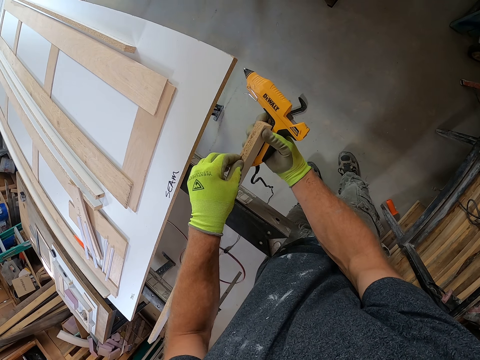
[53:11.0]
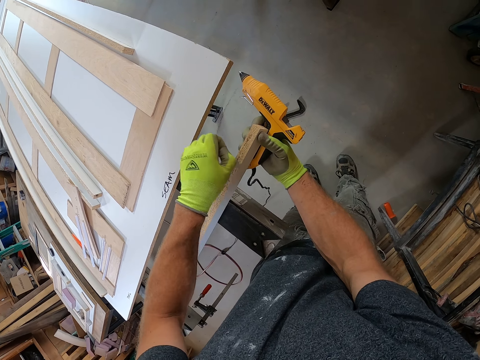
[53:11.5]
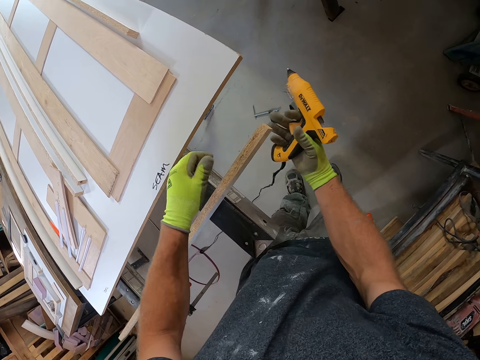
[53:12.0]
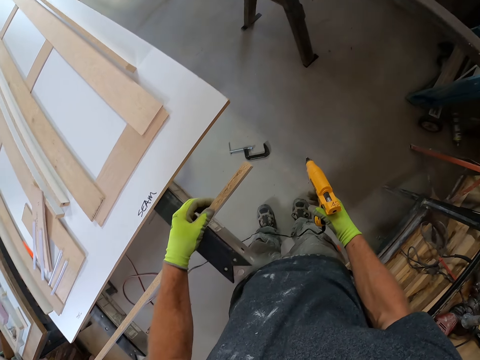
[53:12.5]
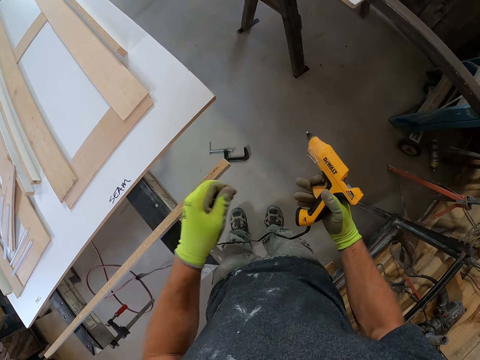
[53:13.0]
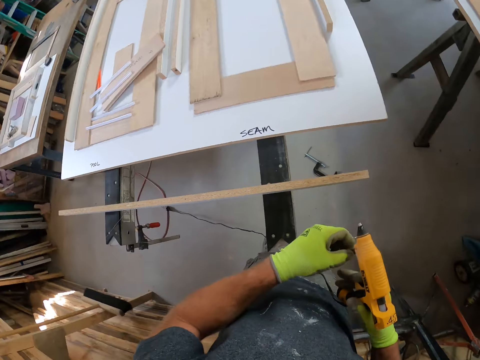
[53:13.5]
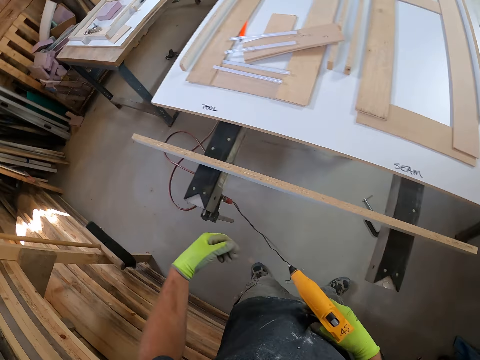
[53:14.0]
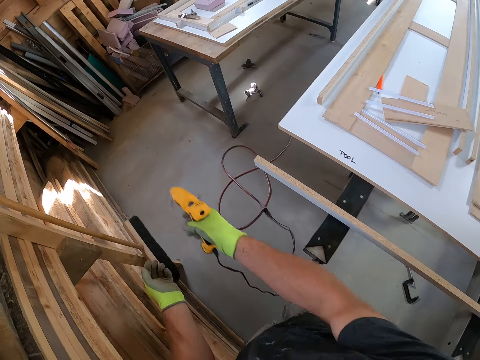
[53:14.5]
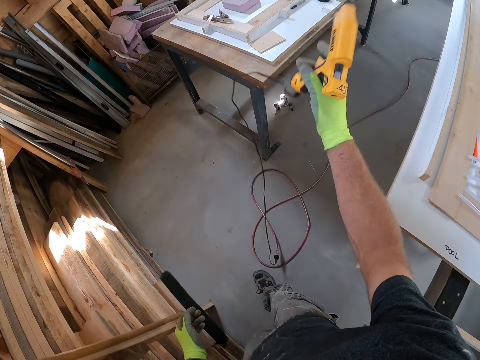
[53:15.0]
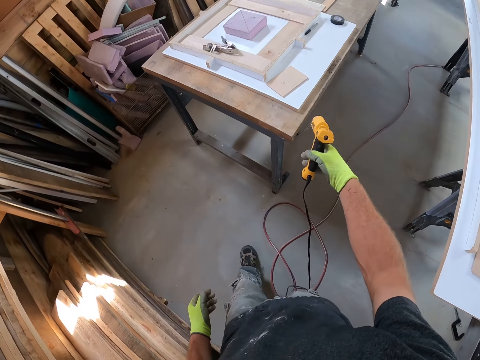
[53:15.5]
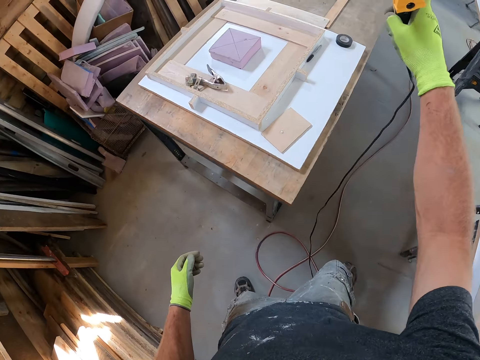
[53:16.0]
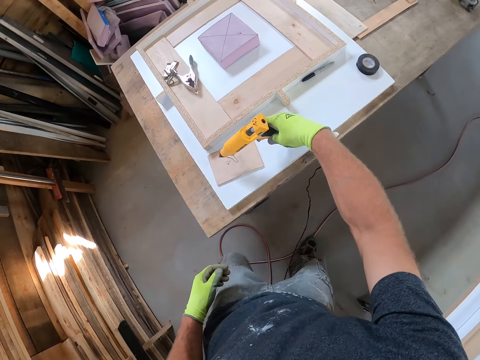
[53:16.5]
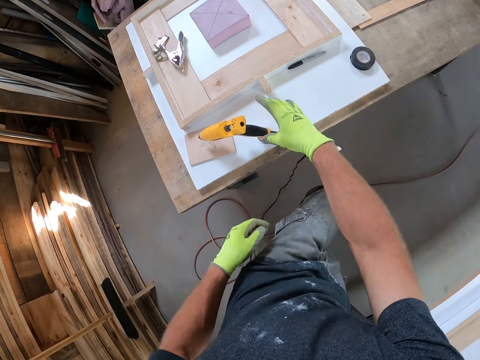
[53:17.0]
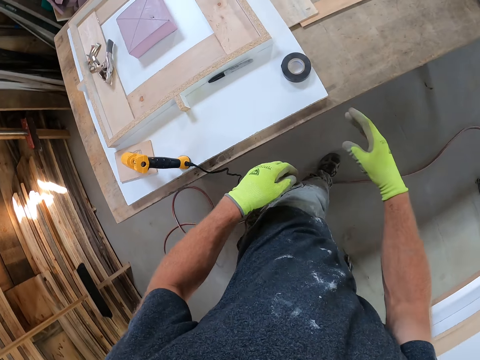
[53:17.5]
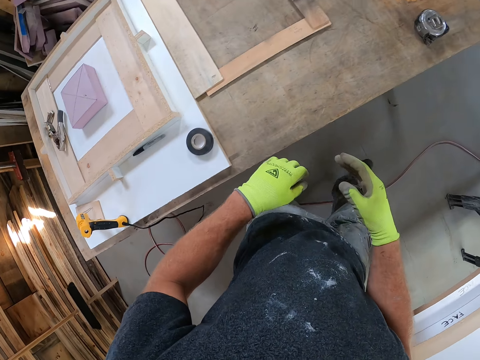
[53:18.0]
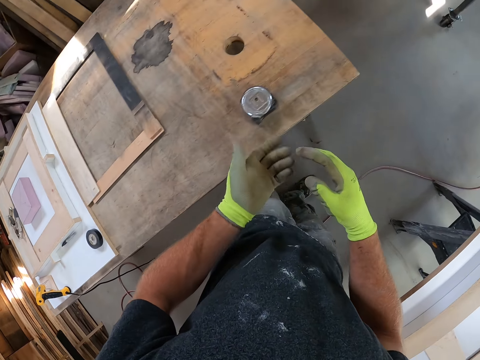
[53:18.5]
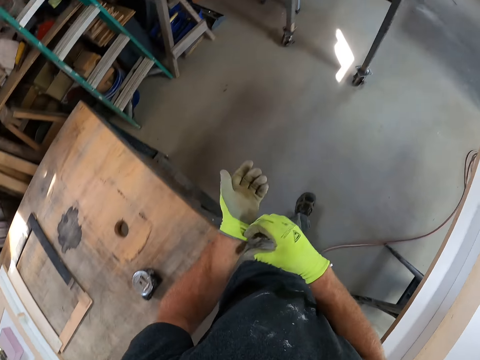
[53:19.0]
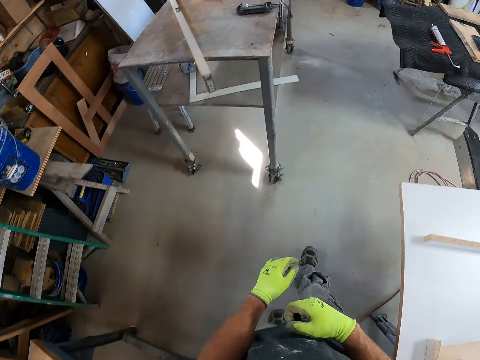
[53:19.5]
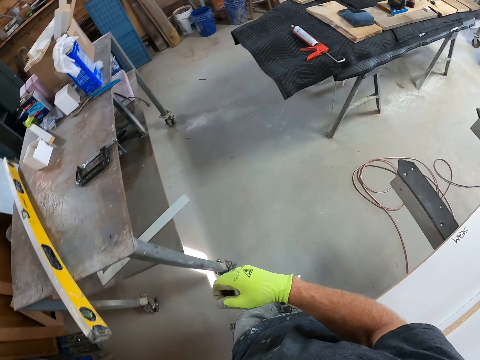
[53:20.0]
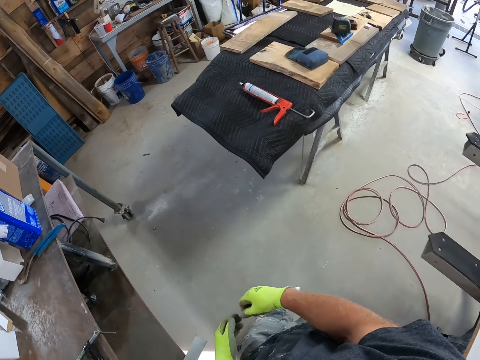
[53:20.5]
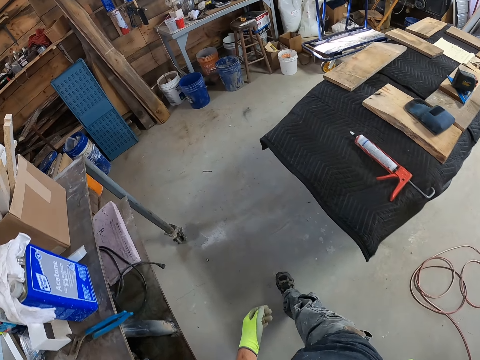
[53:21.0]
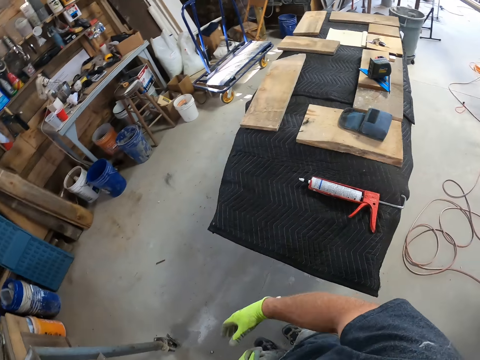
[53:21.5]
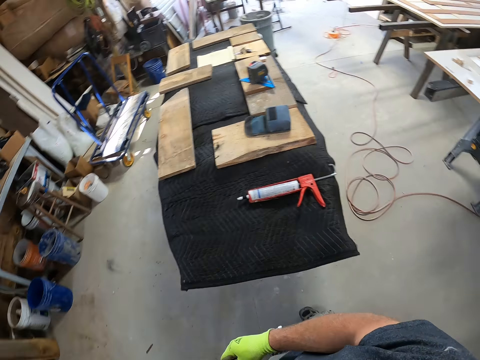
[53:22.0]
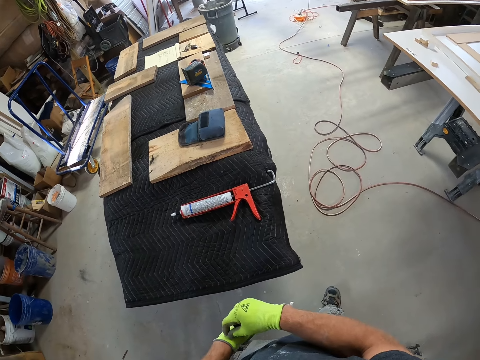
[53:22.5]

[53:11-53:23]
The camera wearer removes tiny pieces of wood from the wooden plank with his left hand. He unfolds the glue gun stand. He holds the glue gun with both hands. He walks away from the wooden plank with the glue gun in his right hand. He lifts the glue gun. He drops the glue gun in his right hand on the workbench. He walks away from the glue gun on the workbench. He fixes the glove.

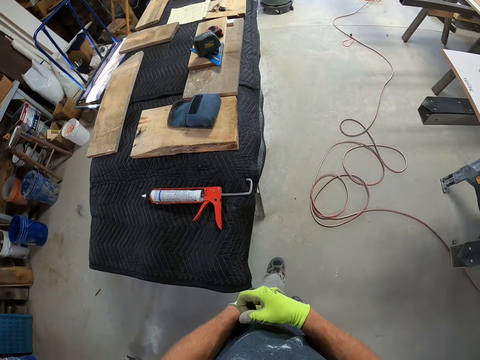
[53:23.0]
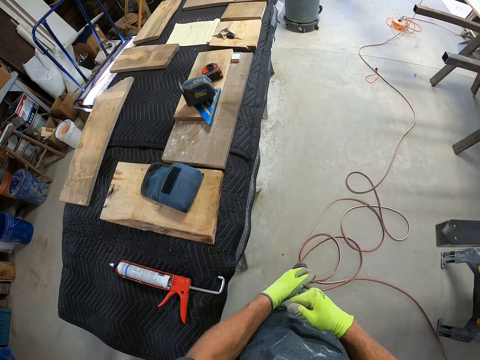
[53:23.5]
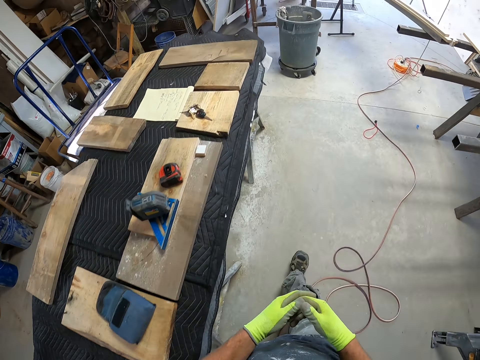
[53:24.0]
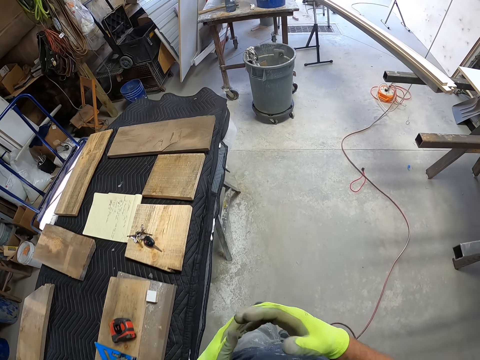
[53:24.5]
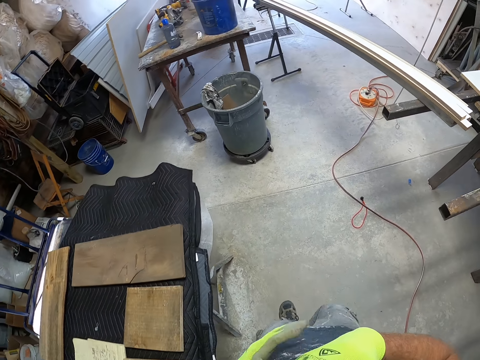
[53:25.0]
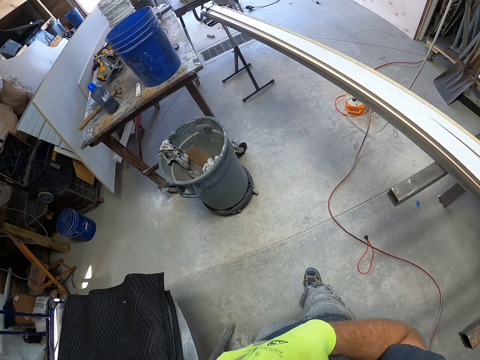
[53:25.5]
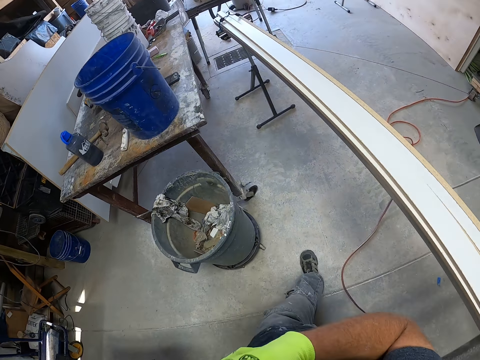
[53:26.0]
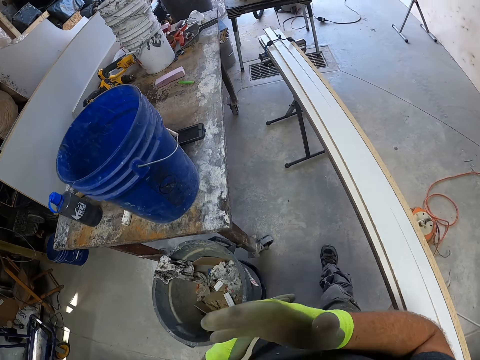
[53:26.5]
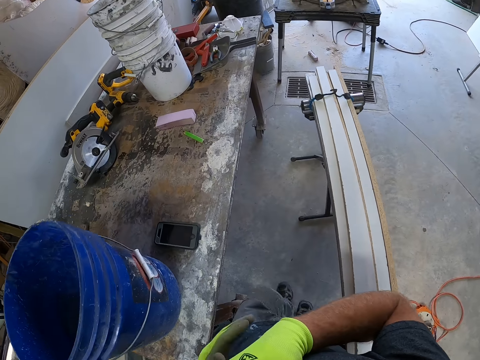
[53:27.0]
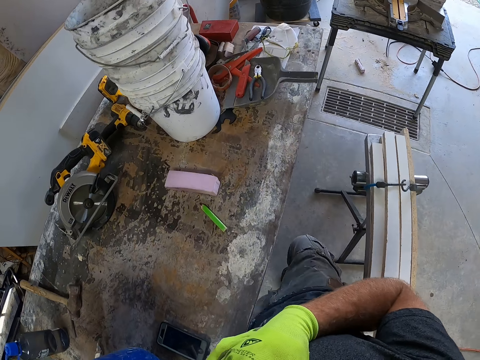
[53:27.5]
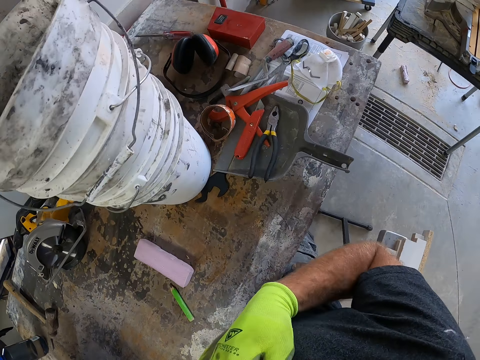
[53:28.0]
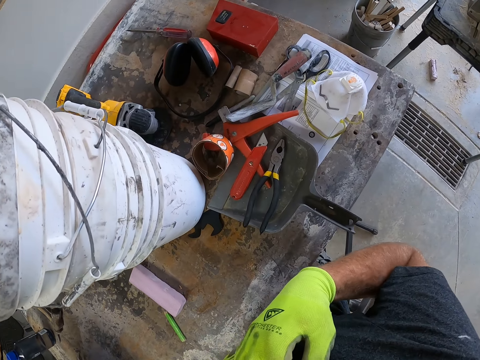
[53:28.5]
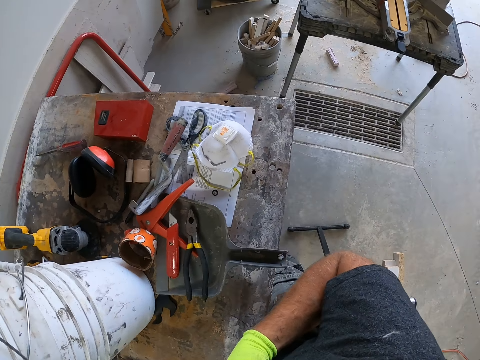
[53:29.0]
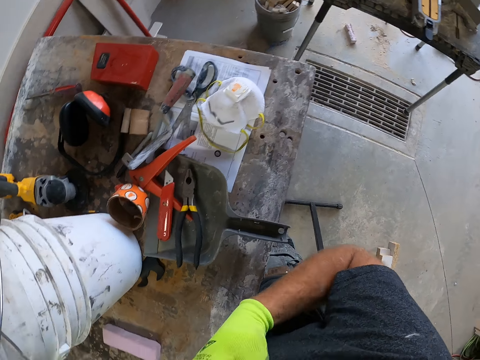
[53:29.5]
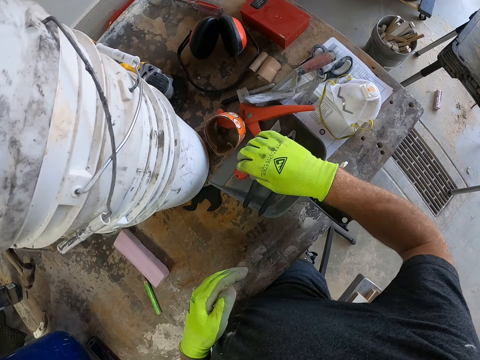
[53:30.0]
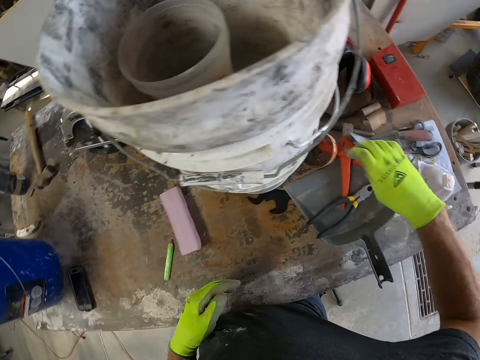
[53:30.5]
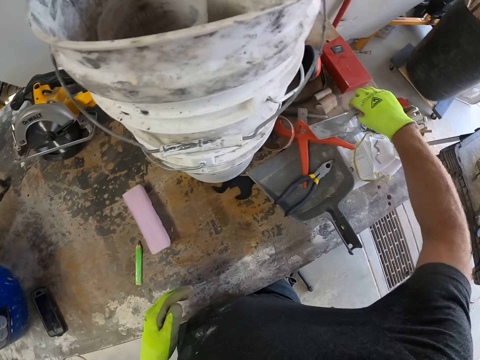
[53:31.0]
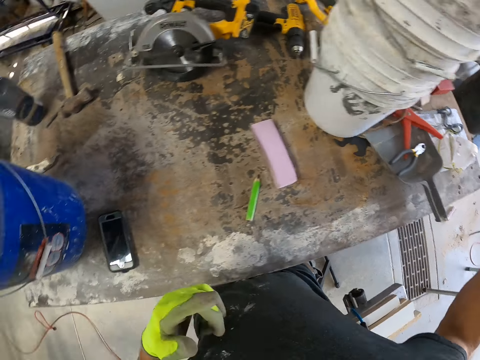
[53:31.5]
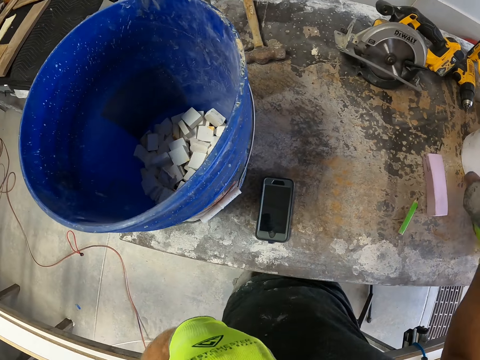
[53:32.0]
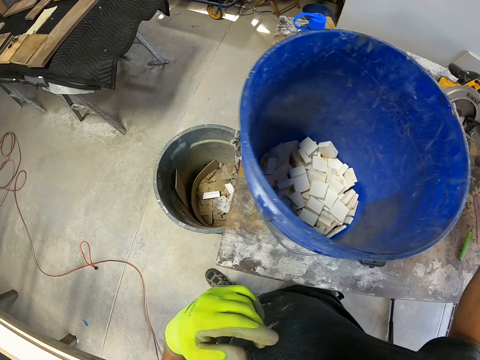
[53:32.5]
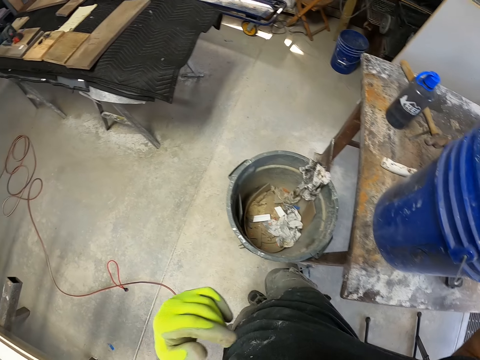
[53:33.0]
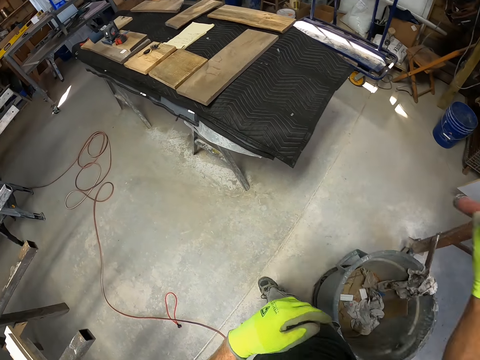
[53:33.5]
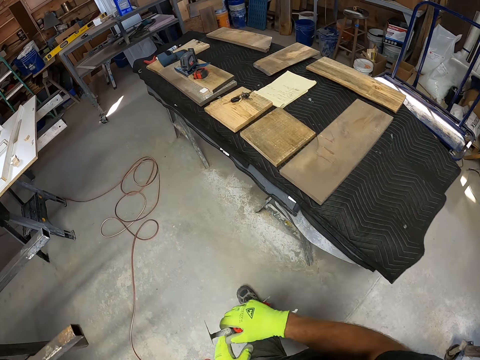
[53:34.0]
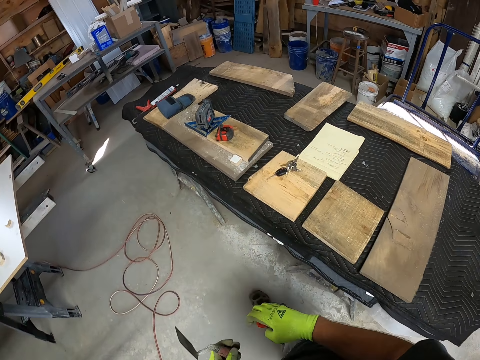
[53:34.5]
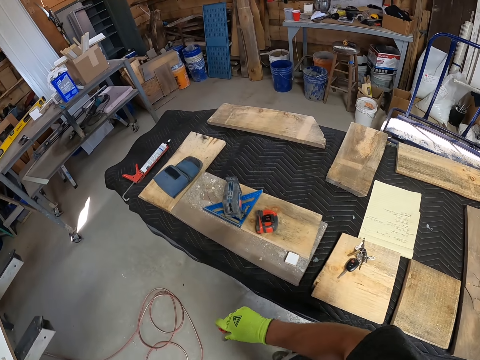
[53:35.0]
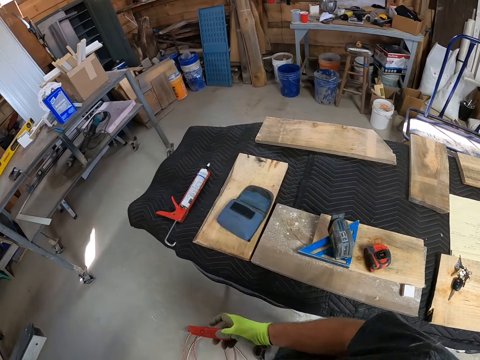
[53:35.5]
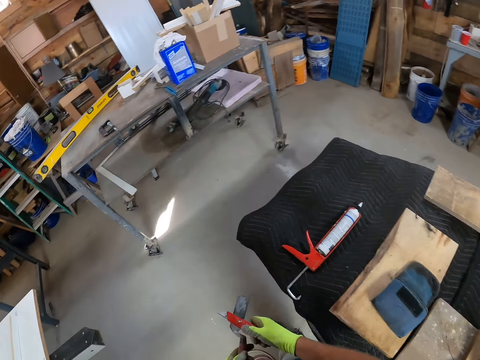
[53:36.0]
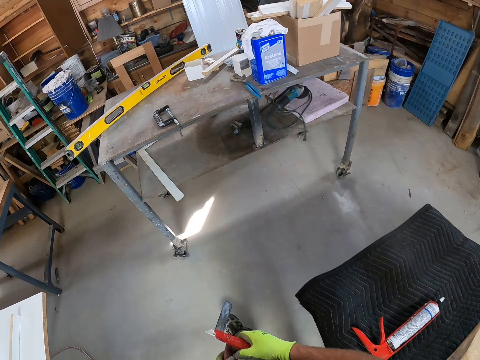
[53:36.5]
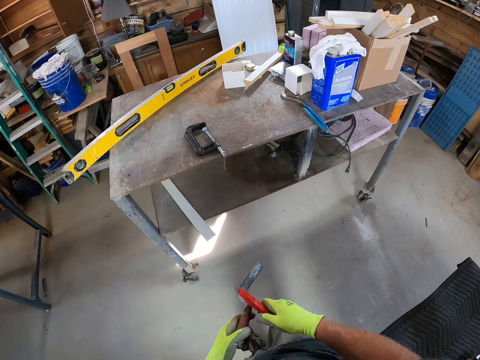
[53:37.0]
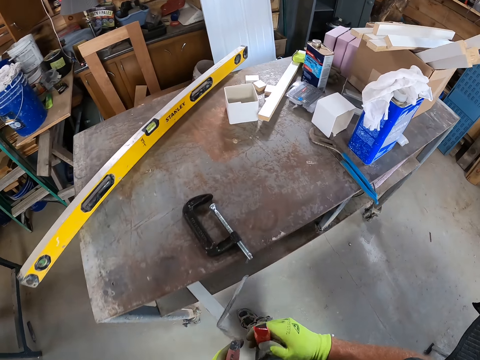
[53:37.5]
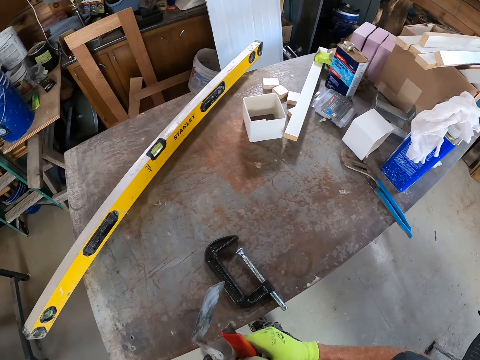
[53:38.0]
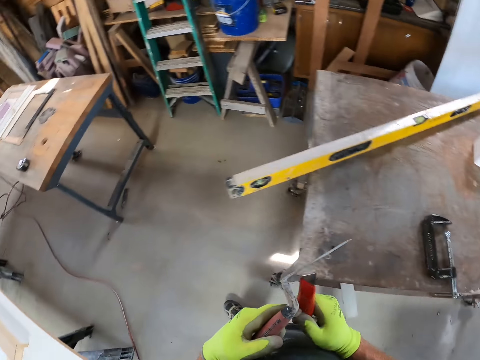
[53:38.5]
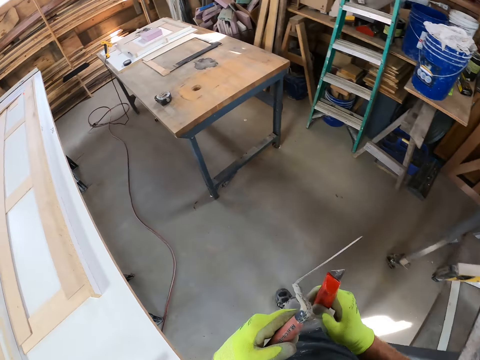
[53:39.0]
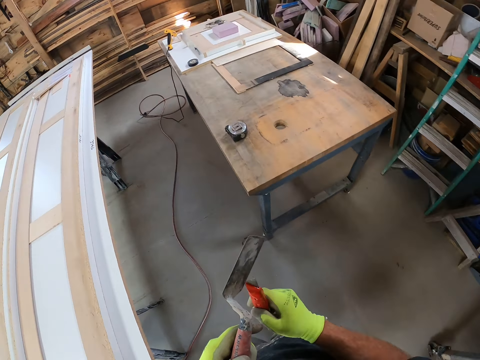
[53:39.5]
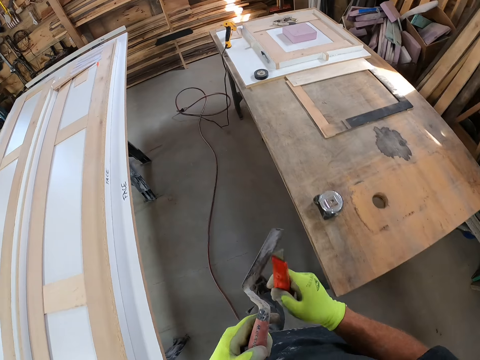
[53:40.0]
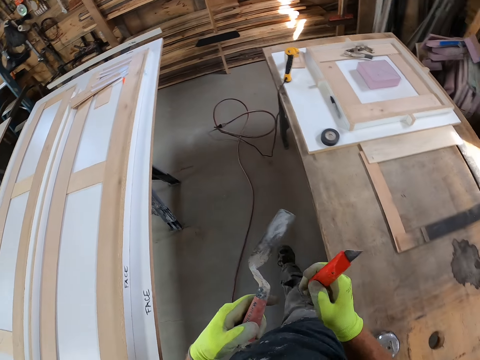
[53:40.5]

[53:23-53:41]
The camera wearer beats his chest with the right hand. He stands. He picks up a red utility knife and a hand trowel or margin trowel from the tool storage system with his right hand. He walks away from the workbench with the red utility knife and hand trowel in his hands.
